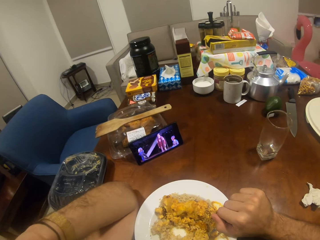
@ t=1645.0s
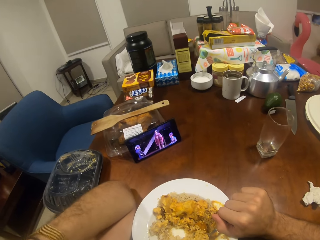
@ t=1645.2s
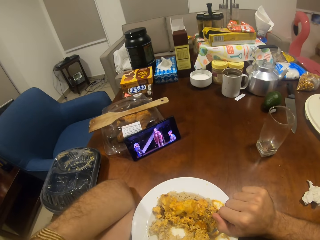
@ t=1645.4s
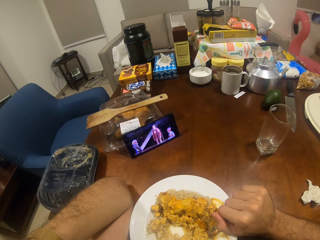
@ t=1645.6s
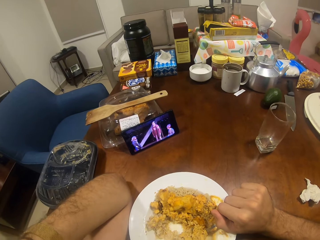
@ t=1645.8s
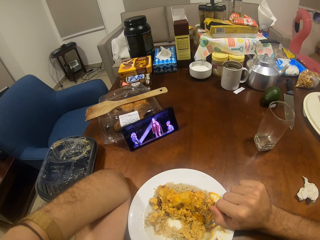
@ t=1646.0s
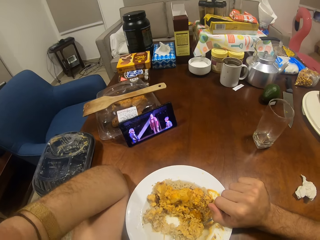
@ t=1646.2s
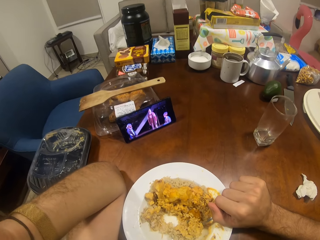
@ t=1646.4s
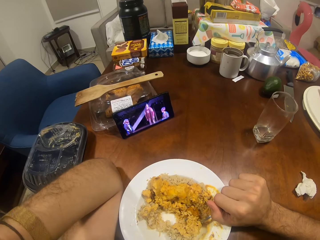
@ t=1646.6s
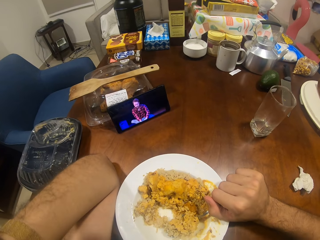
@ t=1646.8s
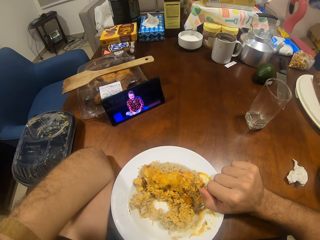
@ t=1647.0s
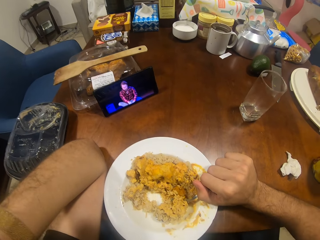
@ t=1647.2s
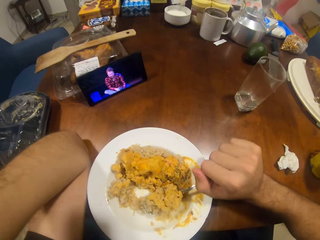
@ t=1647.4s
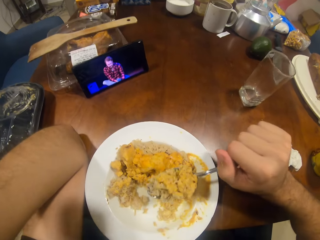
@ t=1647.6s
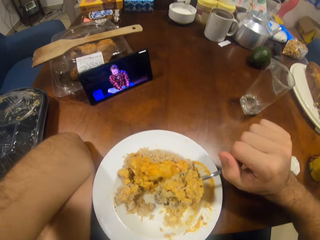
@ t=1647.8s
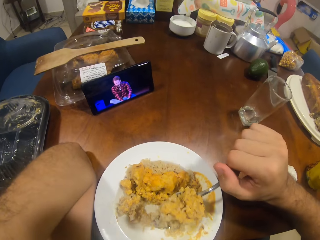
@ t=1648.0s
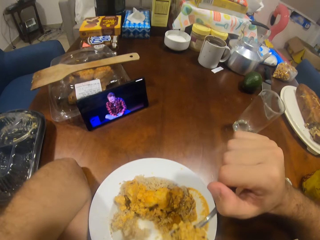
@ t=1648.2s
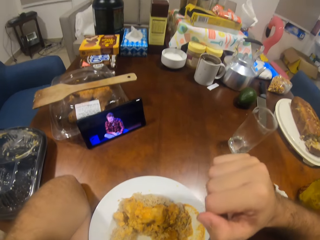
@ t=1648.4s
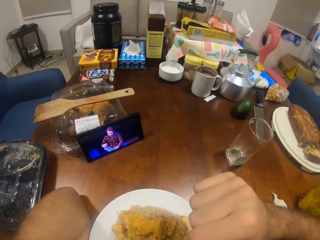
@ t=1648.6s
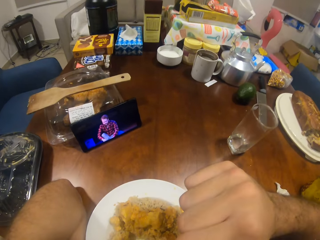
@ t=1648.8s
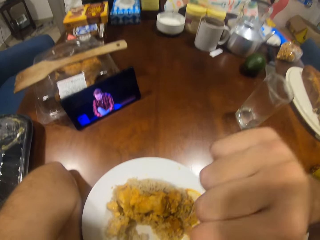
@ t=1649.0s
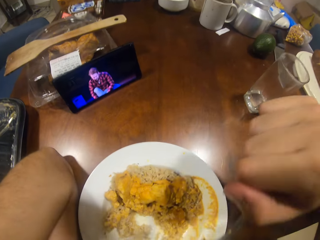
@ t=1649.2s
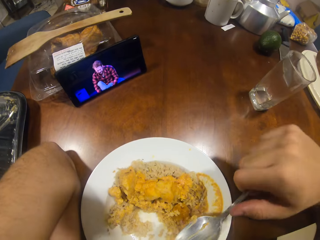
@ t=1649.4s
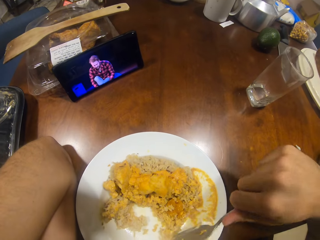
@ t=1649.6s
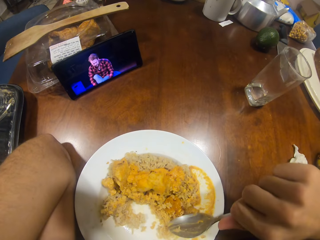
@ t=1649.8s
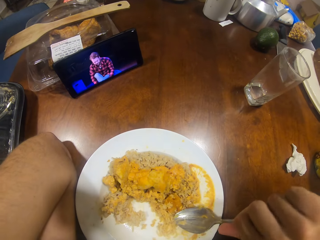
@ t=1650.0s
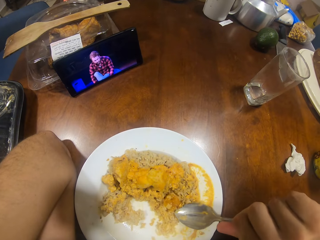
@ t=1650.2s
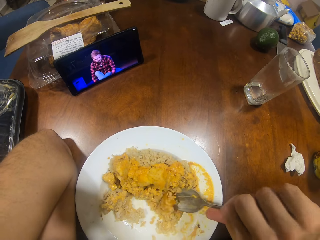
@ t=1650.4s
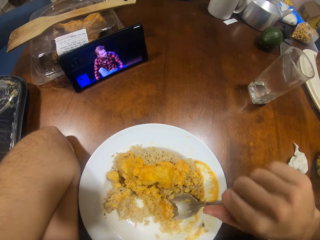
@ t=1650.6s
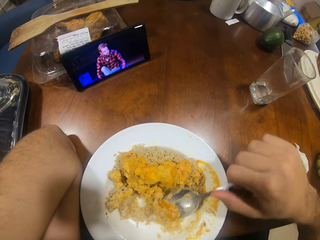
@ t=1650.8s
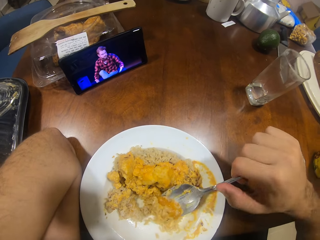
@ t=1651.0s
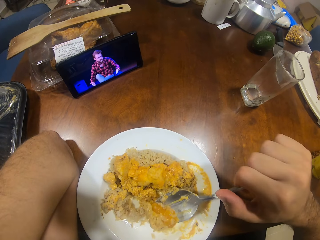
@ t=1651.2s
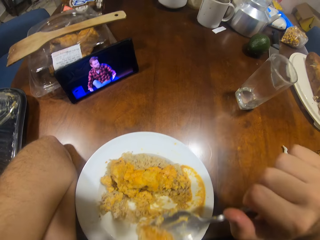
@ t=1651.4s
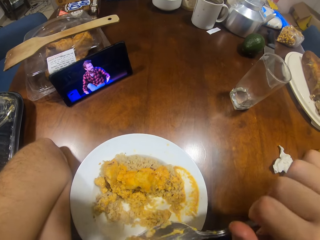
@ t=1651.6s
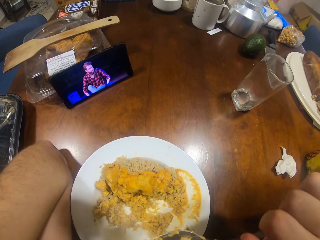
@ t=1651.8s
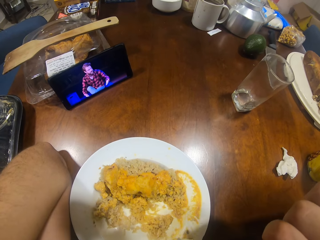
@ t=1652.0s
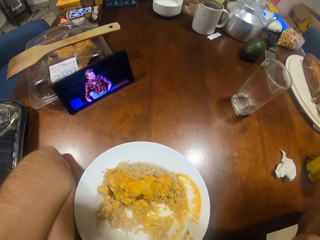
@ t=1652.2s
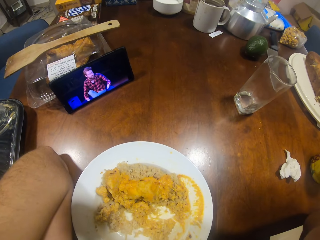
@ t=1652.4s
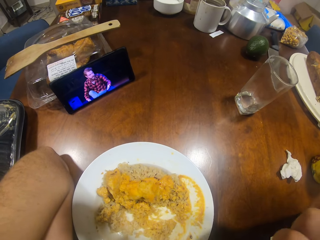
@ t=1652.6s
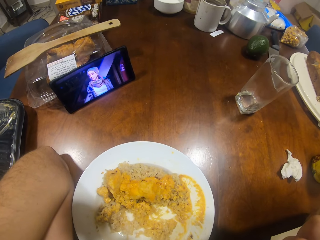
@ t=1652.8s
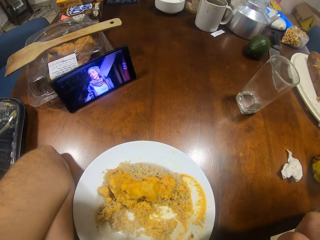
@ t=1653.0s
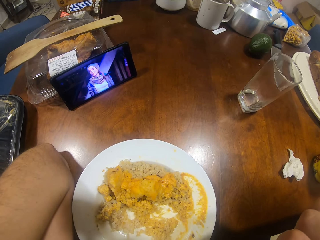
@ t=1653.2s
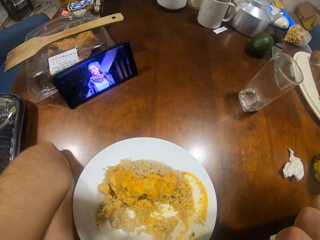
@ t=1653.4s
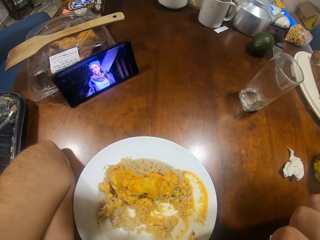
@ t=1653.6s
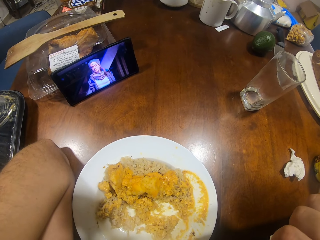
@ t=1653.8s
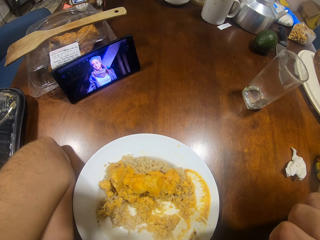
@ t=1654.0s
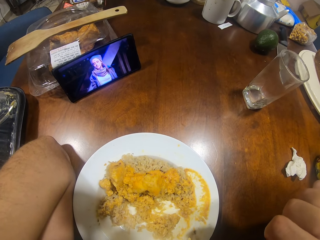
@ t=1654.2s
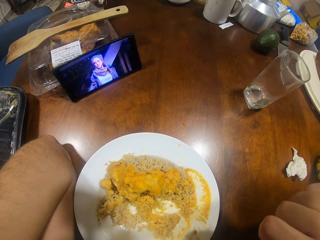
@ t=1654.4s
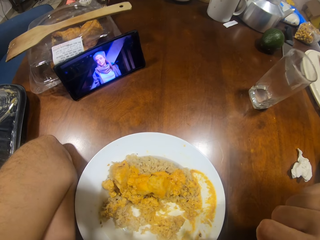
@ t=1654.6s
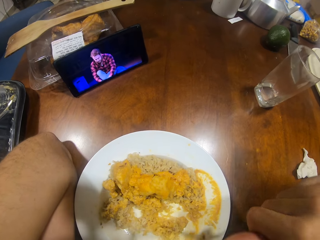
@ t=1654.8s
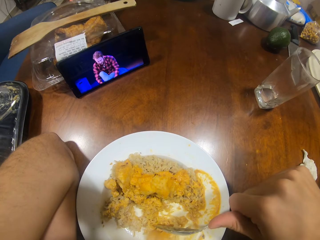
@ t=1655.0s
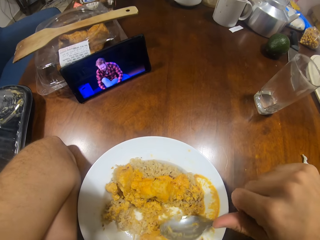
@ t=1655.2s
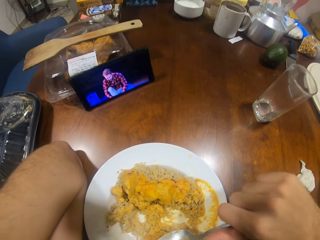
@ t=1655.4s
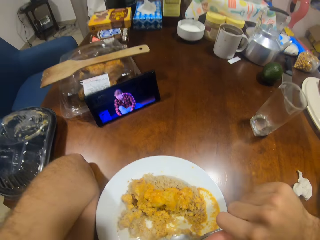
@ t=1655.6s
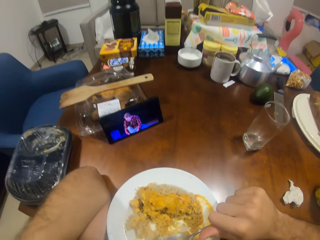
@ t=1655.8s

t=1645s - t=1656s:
The camera wearer eats the food. They eat the food again.

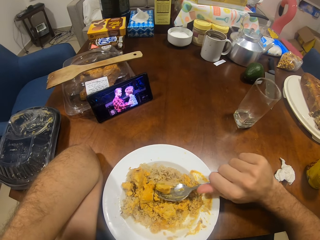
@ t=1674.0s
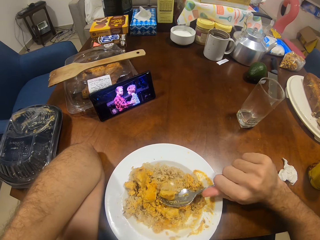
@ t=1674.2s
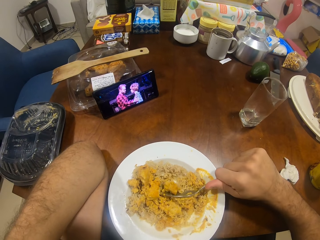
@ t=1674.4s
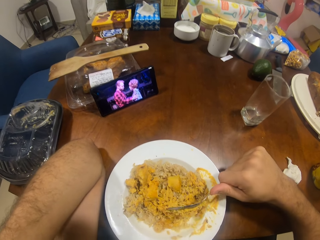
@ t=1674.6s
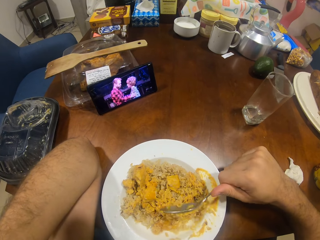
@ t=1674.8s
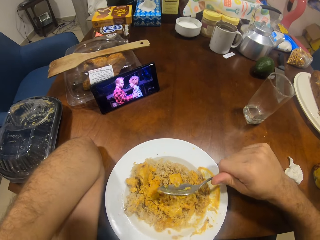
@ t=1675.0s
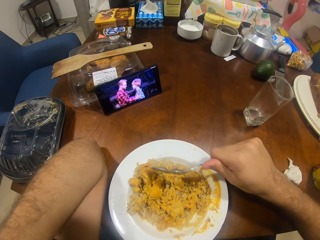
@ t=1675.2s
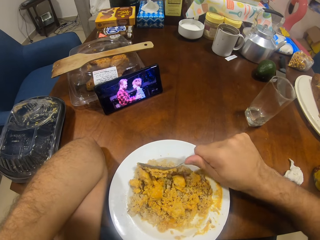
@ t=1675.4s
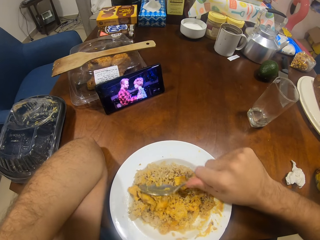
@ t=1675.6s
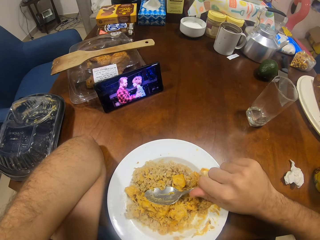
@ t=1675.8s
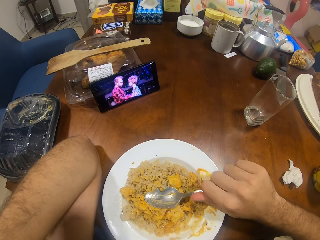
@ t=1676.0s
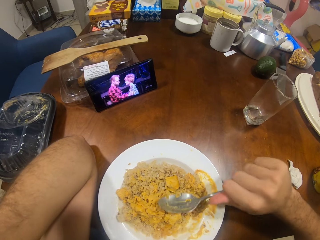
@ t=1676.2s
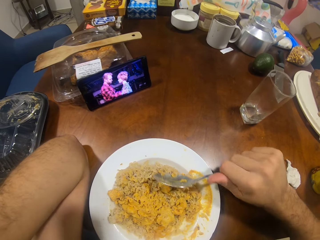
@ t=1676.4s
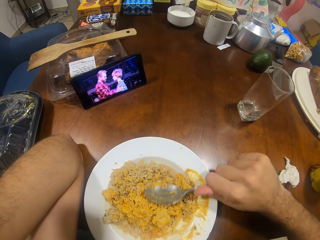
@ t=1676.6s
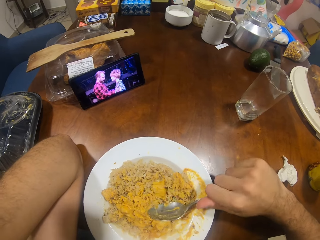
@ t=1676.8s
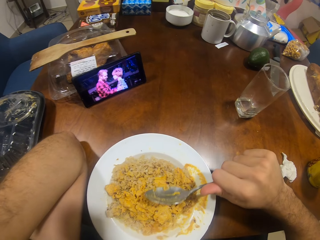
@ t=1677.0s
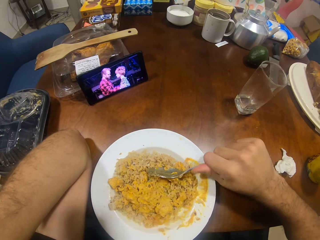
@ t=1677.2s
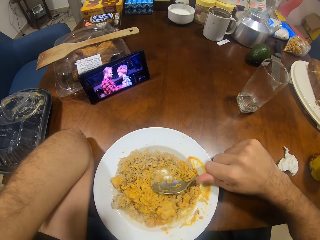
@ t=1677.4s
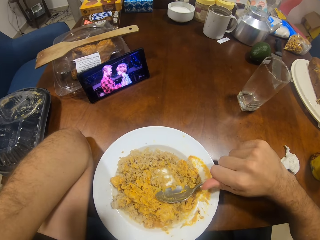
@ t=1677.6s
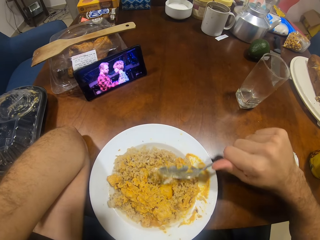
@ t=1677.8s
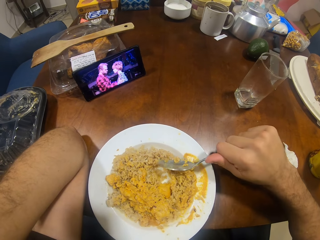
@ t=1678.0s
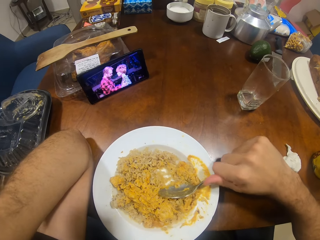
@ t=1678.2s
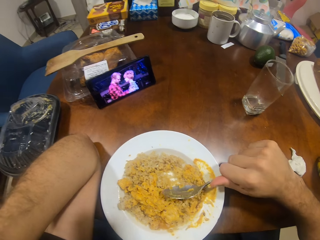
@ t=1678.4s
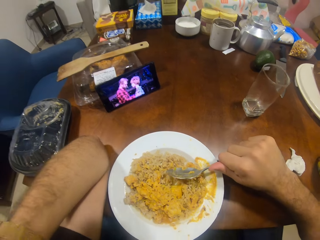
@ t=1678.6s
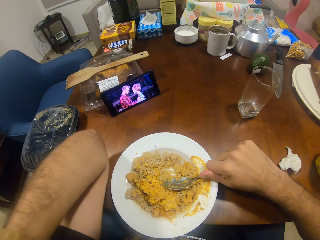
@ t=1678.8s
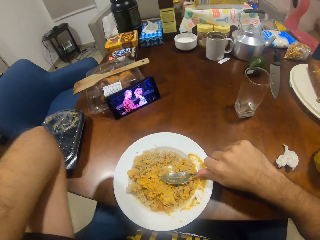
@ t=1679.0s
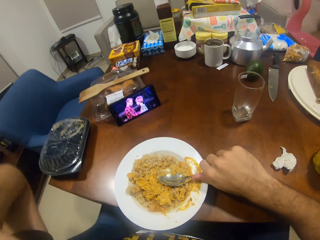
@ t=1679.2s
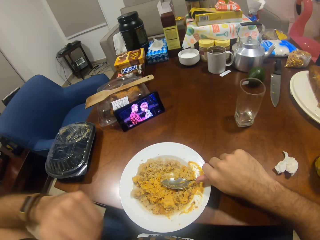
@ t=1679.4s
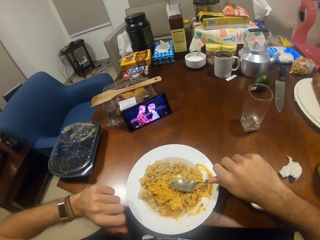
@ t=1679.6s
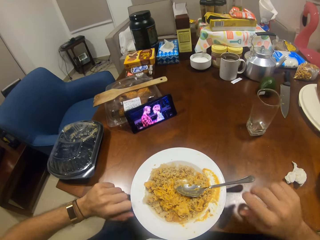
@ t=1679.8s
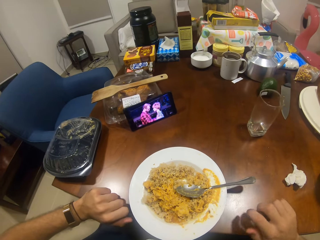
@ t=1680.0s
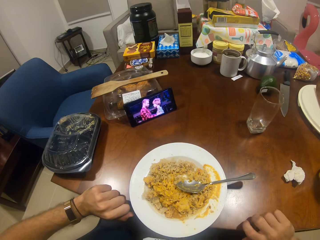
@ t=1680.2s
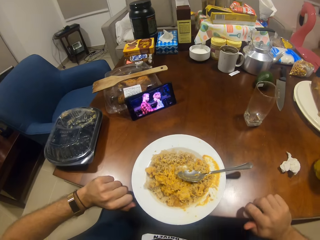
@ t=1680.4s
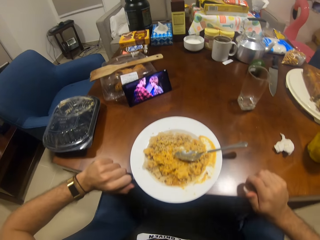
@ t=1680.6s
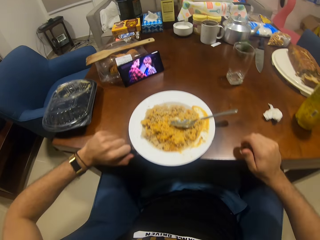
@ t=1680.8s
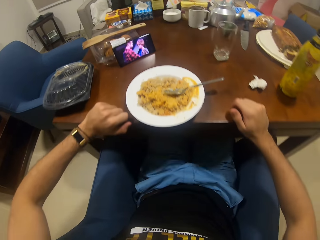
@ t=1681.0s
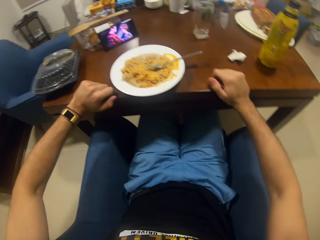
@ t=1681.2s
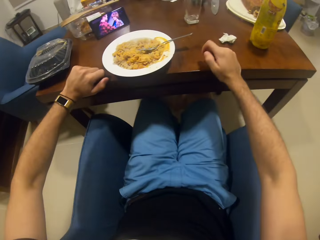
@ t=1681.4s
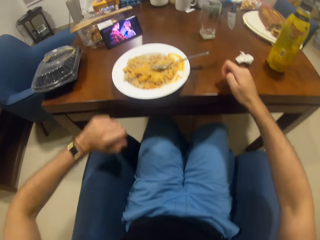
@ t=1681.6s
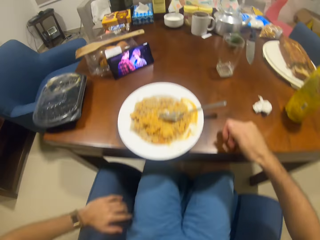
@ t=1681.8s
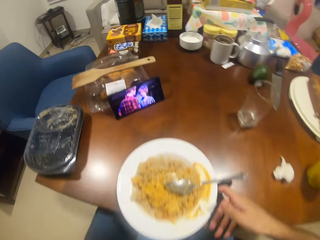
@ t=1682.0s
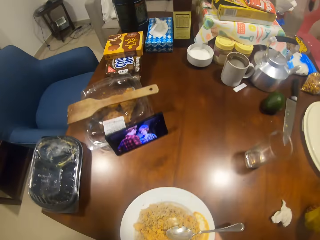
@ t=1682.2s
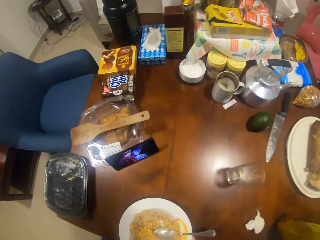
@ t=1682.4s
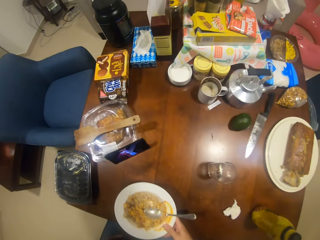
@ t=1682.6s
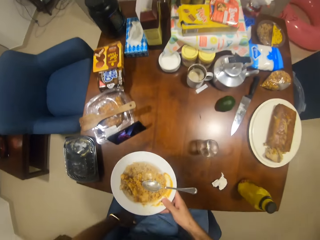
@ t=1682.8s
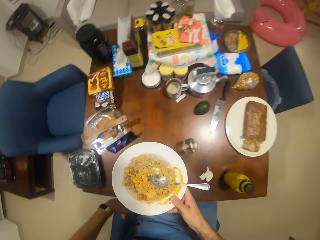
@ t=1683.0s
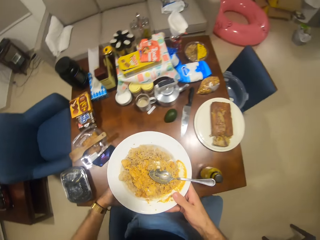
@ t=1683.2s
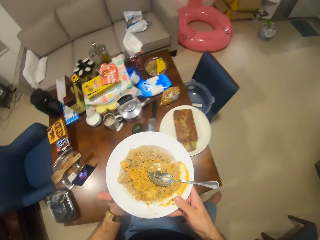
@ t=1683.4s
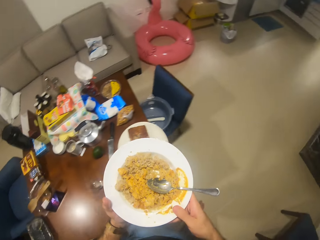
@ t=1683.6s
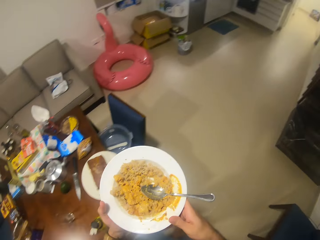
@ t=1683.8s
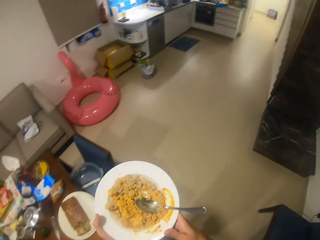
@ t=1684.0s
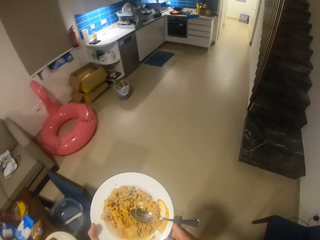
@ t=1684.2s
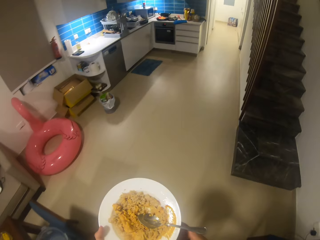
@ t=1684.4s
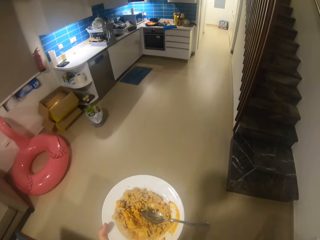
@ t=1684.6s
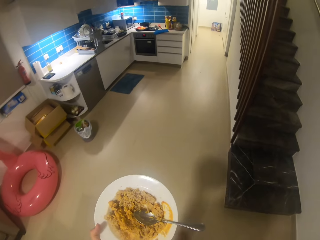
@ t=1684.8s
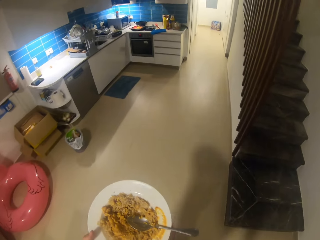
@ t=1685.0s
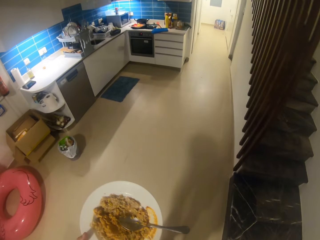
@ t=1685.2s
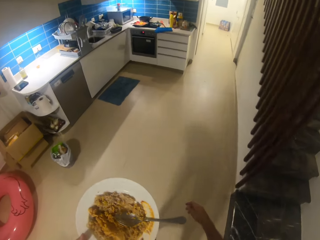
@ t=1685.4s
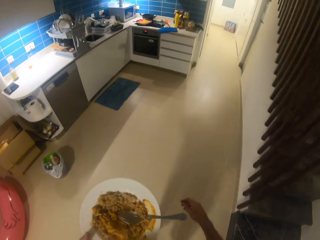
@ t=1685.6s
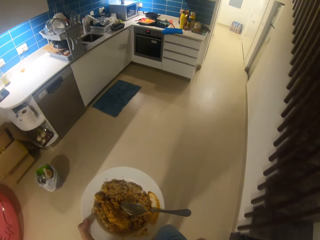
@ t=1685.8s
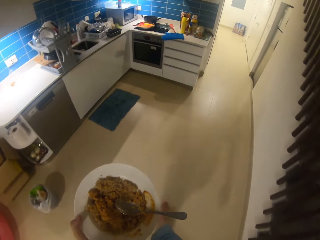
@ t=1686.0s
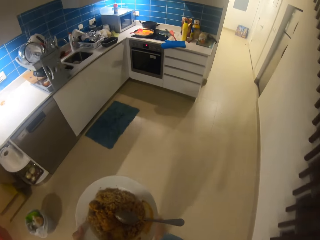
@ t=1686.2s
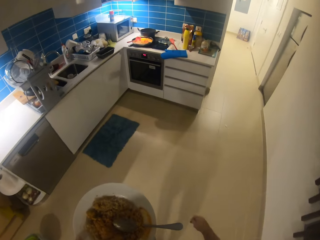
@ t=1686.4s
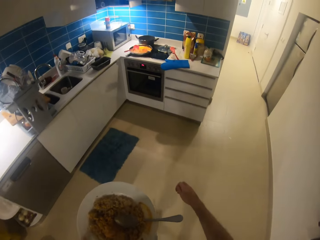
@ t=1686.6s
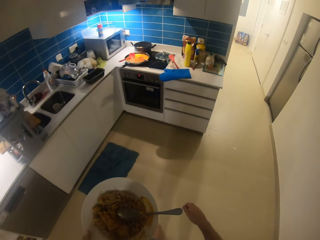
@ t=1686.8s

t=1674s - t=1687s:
The camera wearer smashes the food. They stand, move back. They carry the plate with them to the table. They walk around the room.
